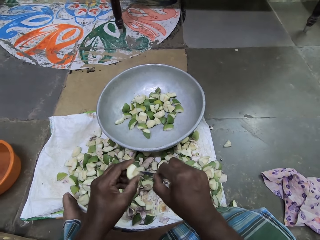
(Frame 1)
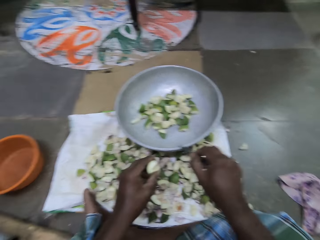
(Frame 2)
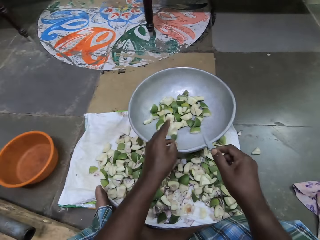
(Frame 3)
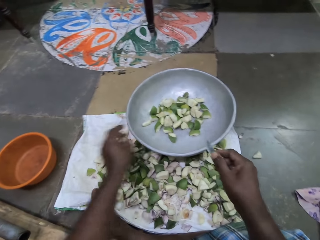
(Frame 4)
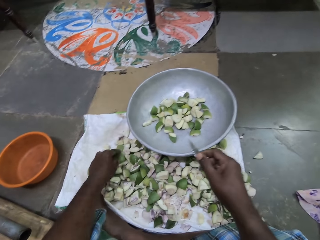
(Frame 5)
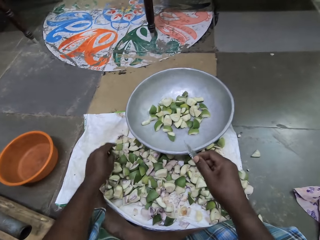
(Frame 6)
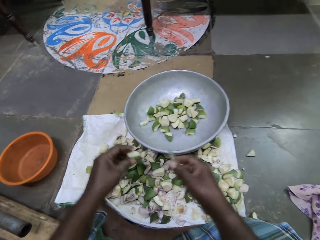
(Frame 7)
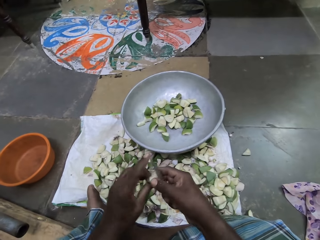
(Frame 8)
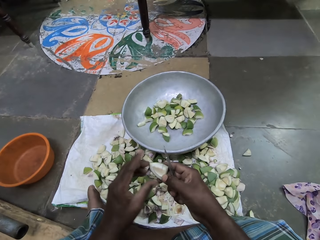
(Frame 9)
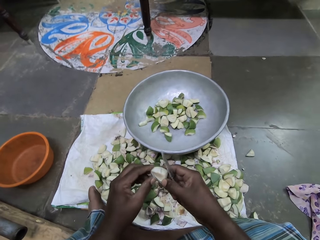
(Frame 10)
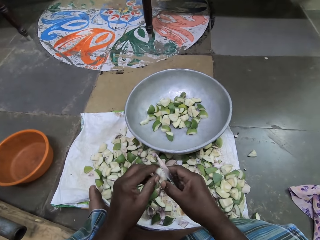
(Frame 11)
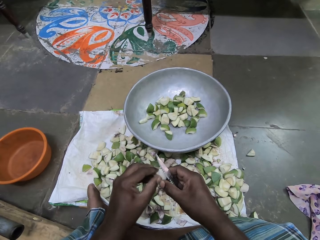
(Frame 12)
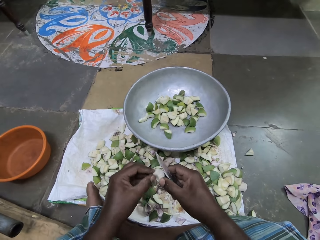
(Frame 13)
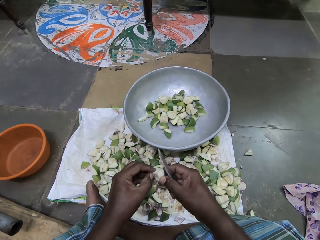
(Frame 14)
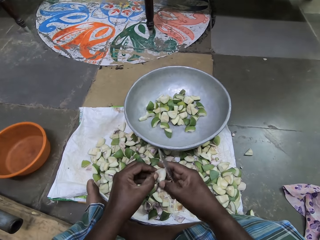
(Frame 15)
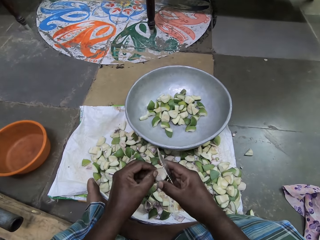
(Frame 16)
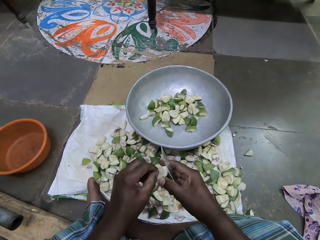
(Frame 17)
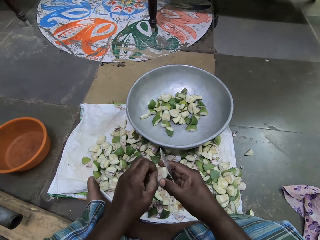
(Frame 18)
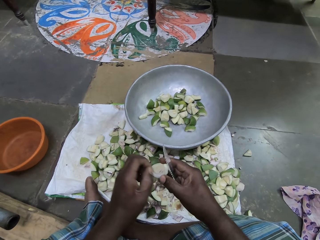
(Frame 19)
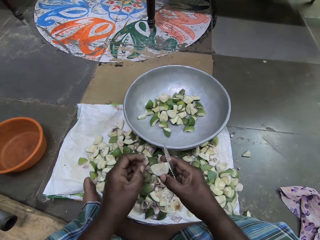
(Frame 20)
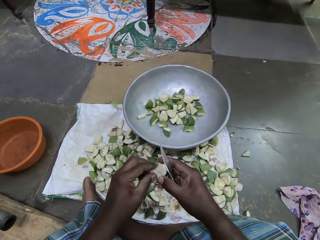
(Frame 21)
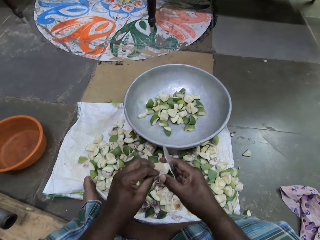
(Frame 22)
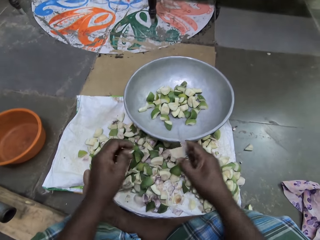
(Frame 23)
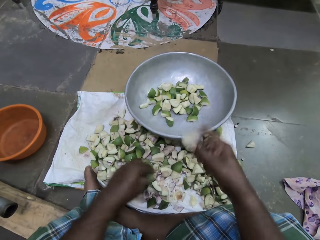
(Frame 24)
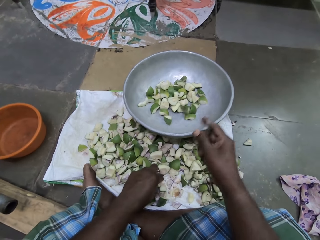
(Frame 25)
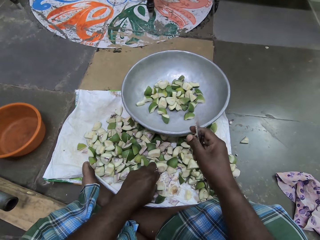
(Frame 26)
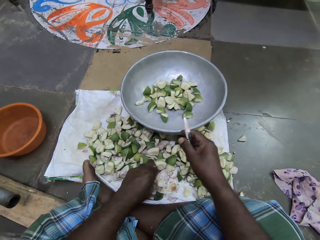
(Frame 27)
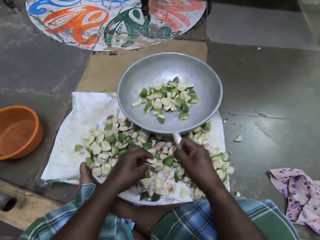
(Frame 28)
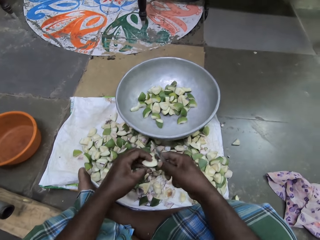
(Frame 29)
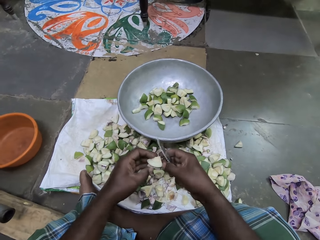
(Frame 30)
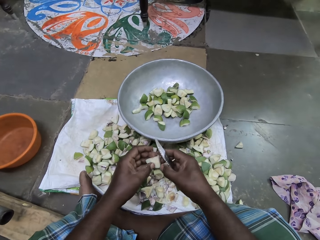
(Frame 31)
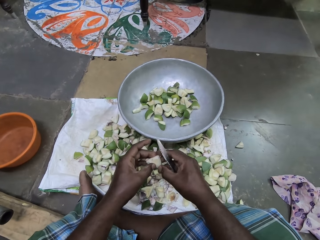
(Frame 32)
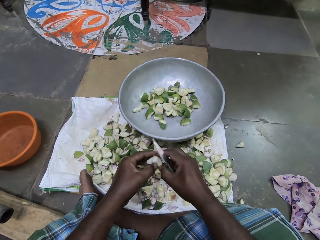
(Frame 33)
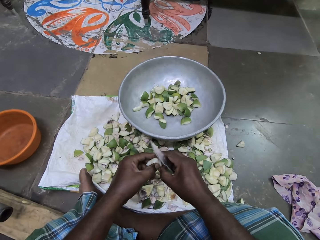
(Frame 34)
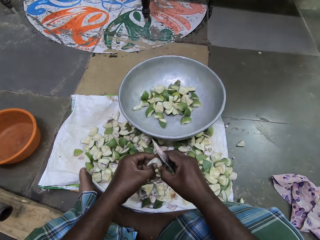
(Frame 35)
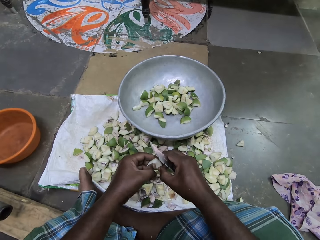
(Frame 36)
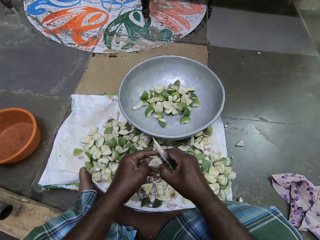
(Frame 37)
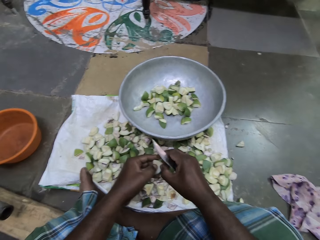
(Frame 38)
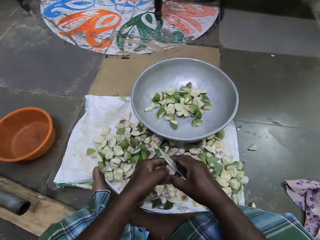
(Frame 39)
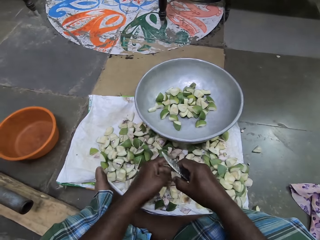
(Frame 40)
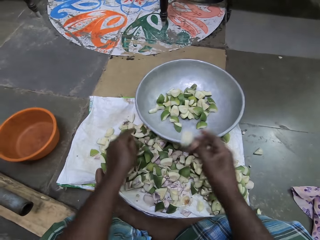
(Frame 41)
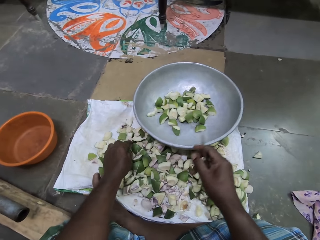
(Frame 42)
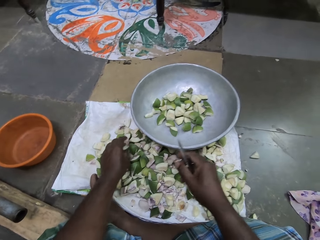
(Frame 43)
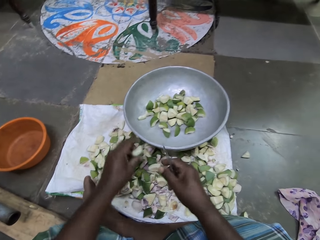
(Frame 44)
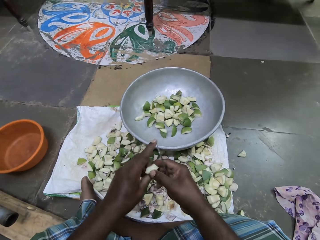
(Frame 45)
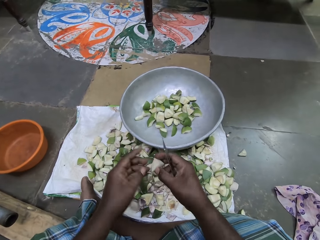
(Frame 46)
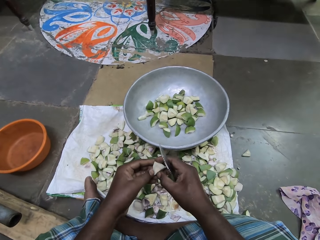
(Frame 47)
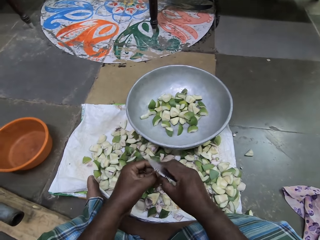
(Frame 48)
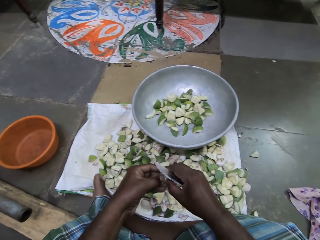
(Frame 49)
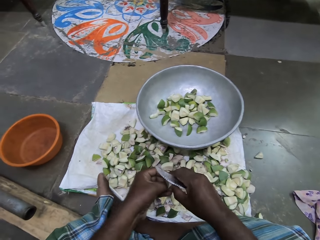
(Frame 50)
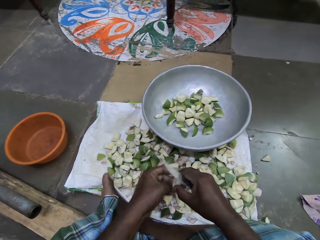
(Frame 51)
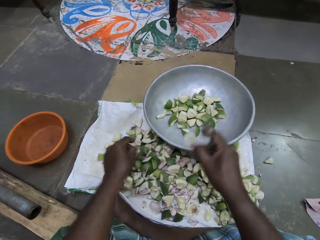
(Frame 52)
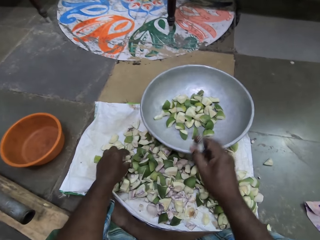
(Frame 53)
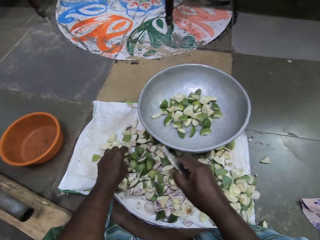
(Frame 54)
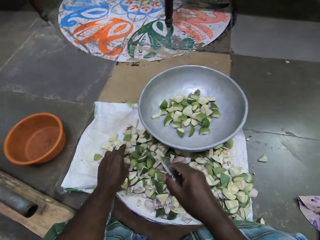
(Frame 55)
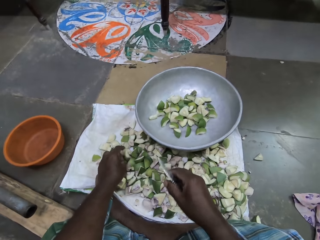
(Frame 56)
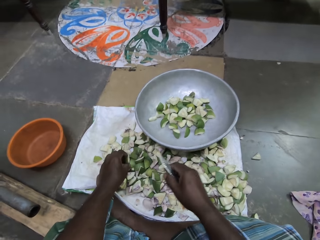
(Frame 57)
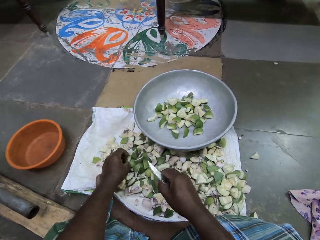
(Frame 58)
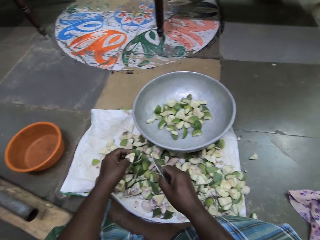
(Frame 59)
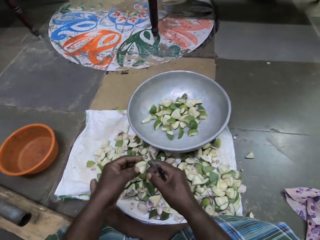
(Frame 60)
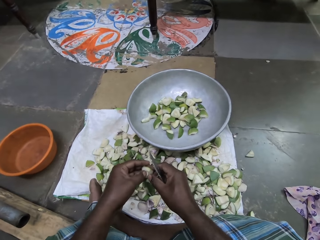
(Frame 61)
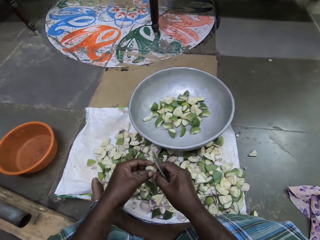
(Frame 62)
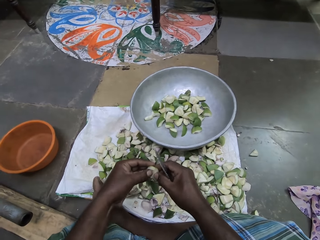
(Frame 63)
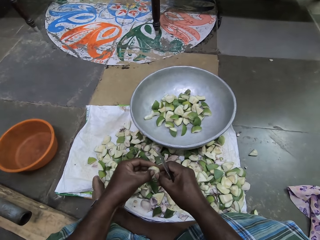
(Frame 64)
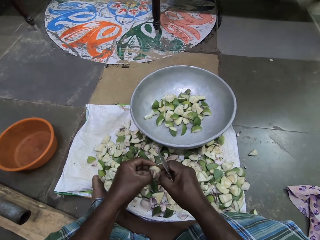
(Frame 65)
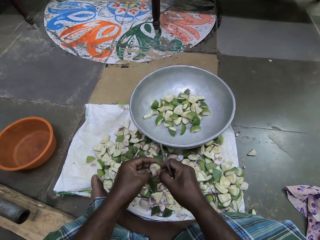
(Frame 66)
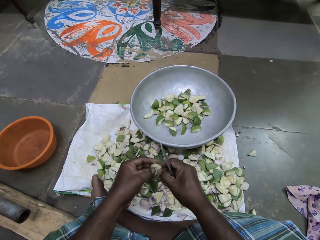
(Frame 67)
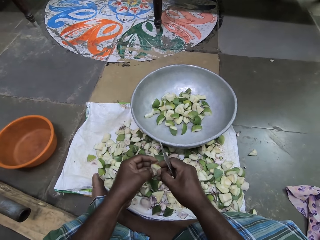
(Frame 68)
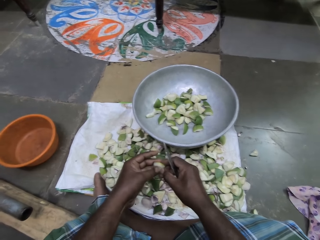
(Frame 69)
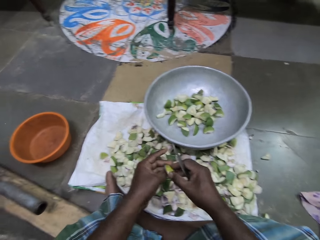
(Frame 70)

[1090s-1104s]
The camera wearer drops the piece of apple in her left hand into the pan on the sack. She picks up a piece of apple from the sack on the floor with her left hand. She holds something. She passes the piece of apple in her left hand to her right hand. She scrapes the piece of apple in her right hand with her left hand. She removes something with her hand. She drops the piece of apple in her right hand into the pan on the sack. She picks up a mango piece. She holds the piece of mango with her hands. She scrapes the piece of mango with her left hand. She removes the seed coat with a finger. She drops the piece of mango into the bowl with her right hand. She picks up a piece of mango from the sack bag with her left hand. She holds the piece of mango with her hands. She scrapes the piece of mango with her left hand. She removes the seed coat with a finger. She drops the piece of mango into the bowl with her right hand. She picks up a piece of mango from the sack bag with her left hand. She holds the piece of mango with her hands. She removes the seed coat with a finger. She scrapes the piece of mango with her left hand.

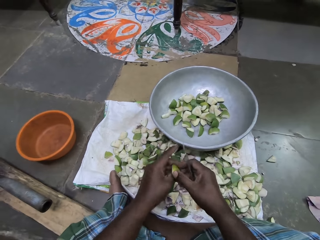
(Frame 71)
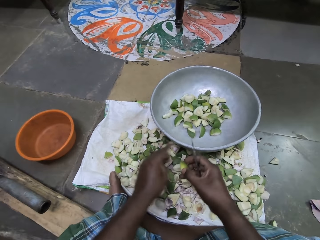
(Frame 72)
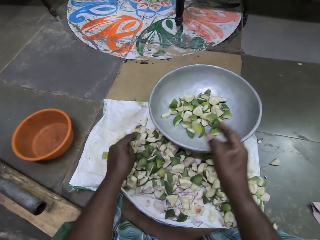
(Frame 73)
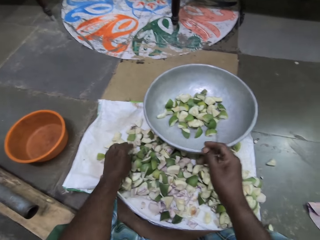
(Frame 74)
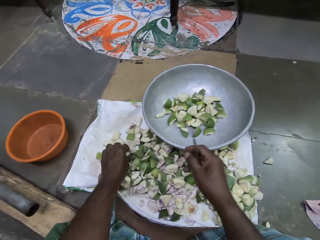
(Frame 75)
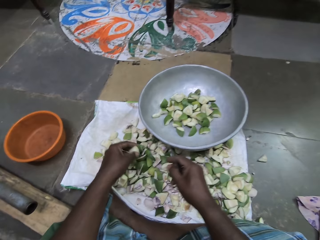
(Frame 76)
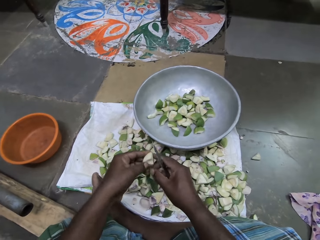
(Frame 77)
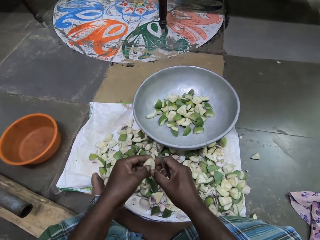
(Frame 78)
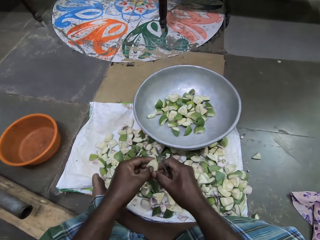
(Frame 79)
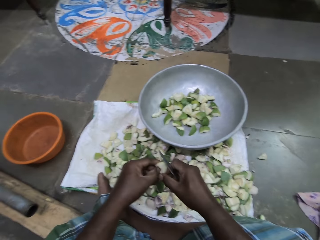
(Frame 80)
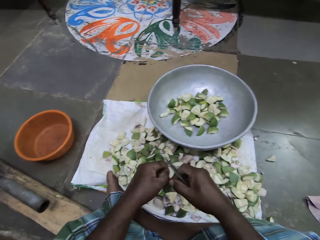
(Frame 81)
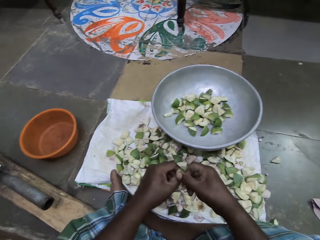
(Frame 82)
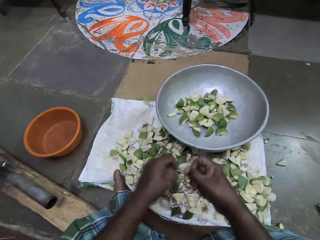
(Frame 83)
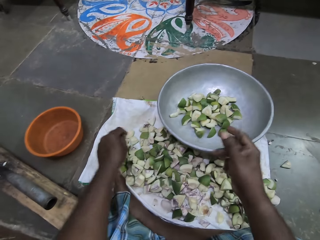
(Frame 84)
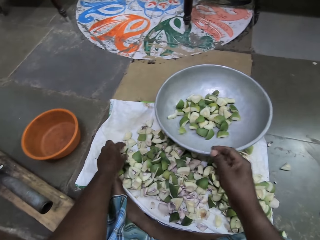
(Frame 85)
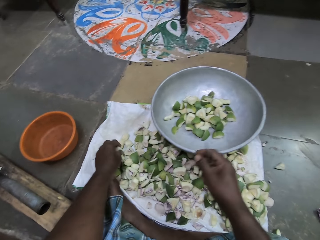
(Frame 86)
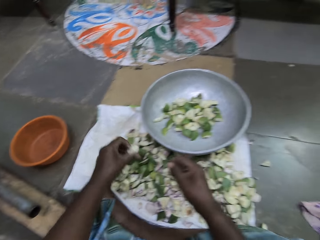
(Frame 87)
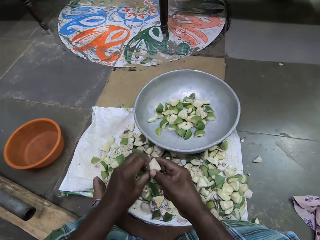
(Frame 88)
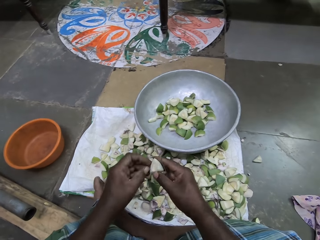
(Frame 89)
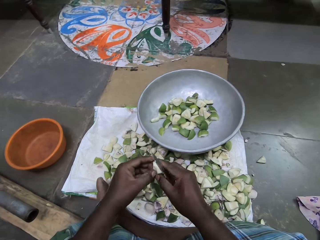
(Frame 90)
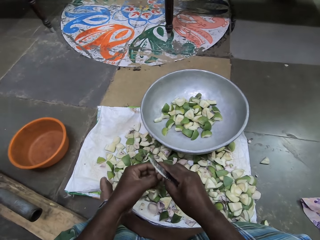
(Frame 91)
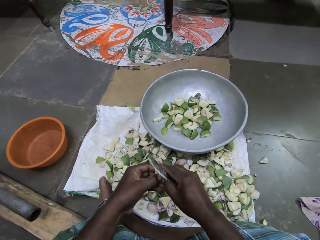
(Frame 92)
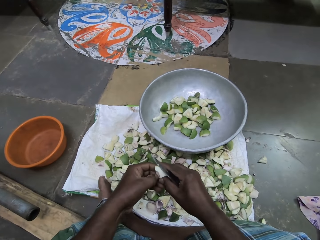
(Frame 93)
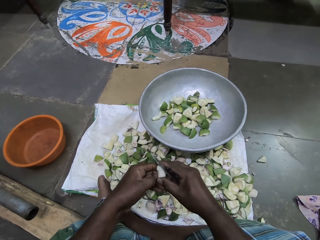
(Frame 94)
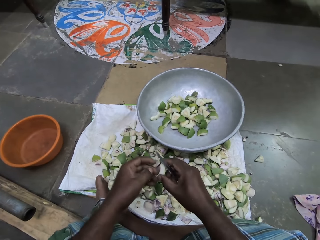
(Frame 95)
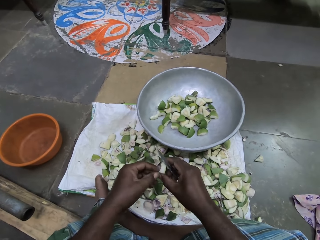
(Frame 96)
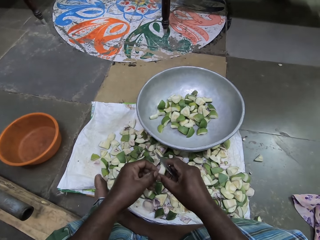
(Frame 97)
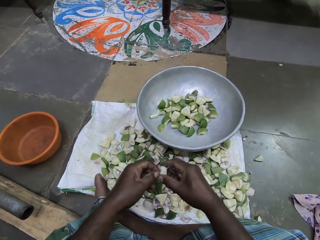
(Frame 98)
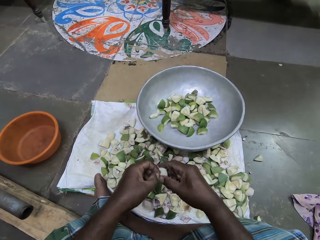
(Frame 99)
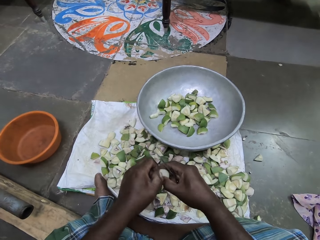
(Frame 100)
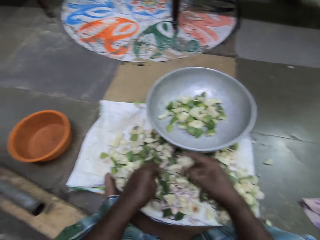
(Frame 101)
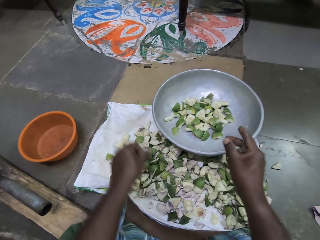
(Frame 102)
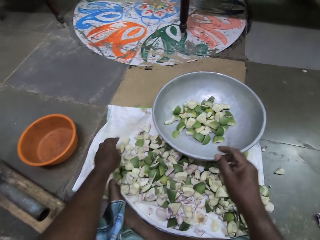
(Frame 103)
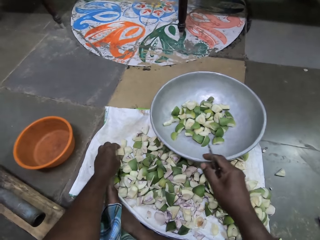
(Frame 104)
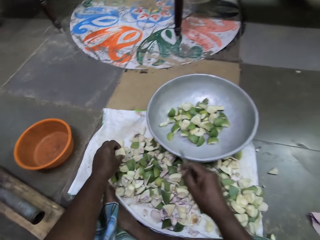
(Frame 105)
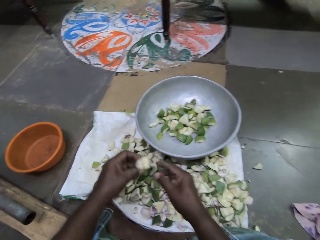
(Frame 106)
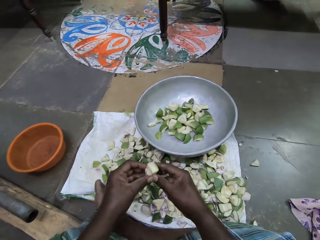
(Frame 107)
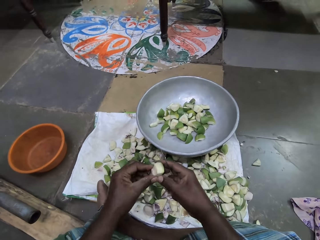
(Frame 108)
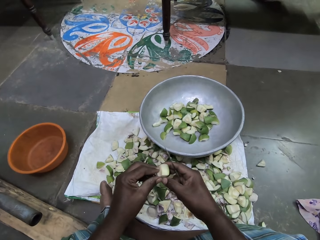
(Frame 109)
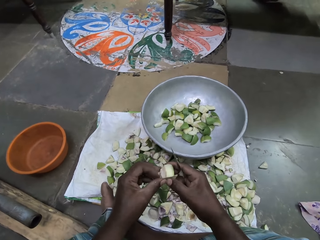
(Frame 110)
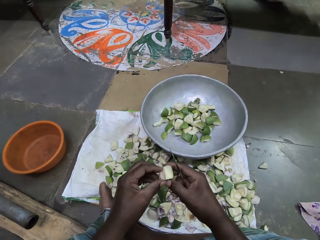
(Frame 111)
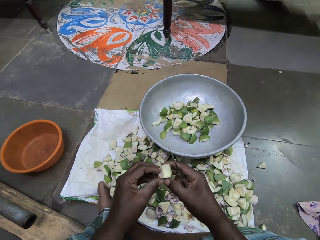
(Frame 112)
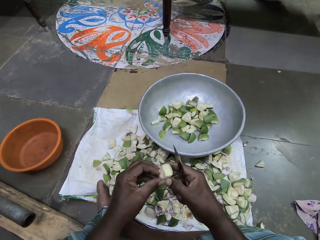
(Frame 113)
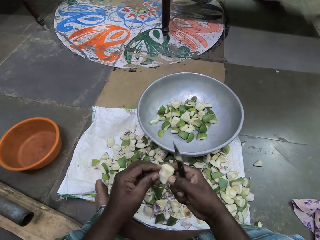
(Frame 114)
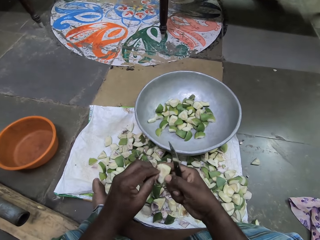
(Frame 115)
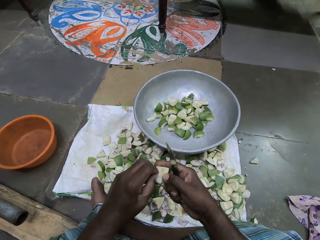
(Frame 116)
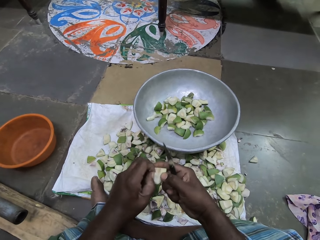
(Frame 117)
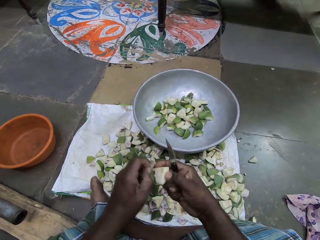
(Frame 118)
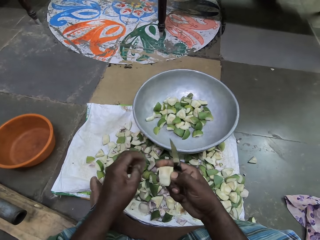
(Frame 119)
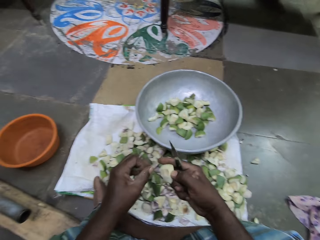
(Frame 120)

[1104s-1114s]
The camera wearer drops the piece of mango into the bowl with her right hand. She picks up a piece of mango from the sack bag with her left hand. She holds the piece of mango with her hands. She scrapes the piece of mango with her left hand. She removes the seed coat with a finger. She drops the piece of mango into the bowl with her right hand. She picks up a piece of mango from the sack bag with her left hand. She holds the piece of mango with her hands. She scrapes the piece of mango with her left hand. She removes dirt from the piece of mango with her left hand. She drops the piece of mango into the bowl with her right hand. She picks up a piece of mango from the sack bag with her left hand. She holds the piece of mango with her hands. She removes dirt from the piece of mango with her left hand.
